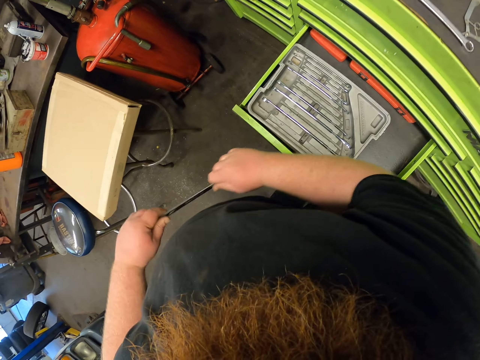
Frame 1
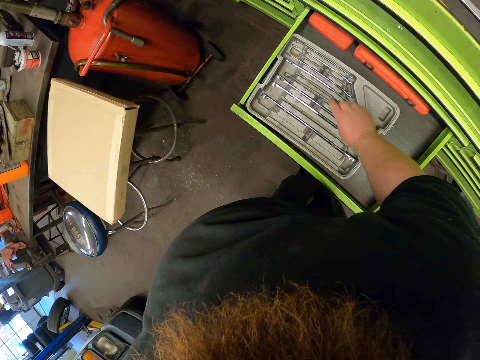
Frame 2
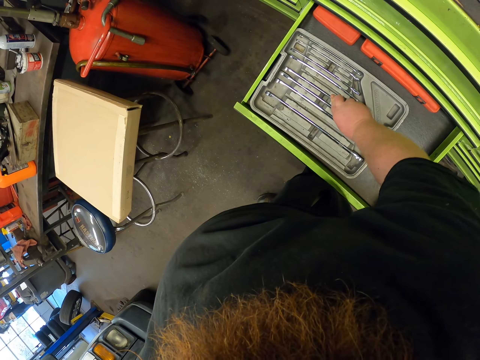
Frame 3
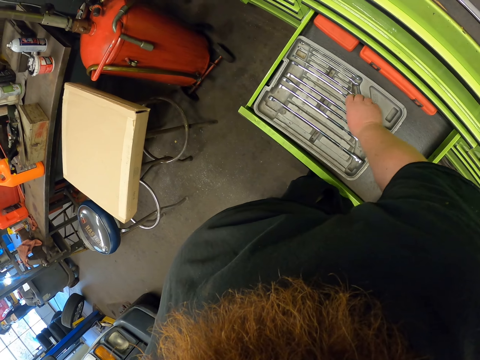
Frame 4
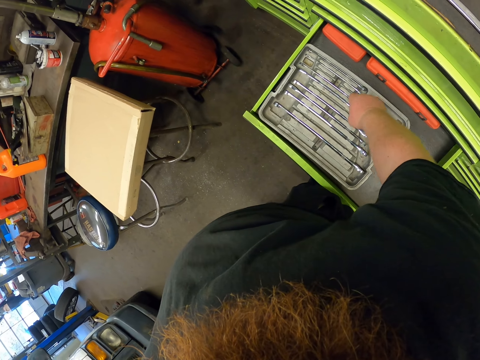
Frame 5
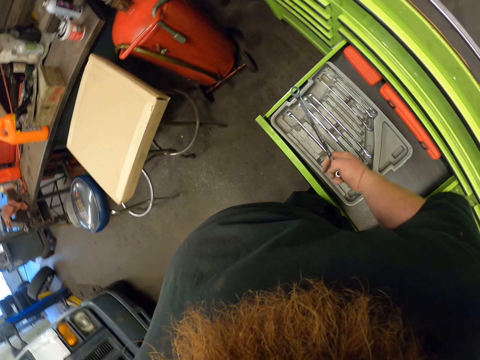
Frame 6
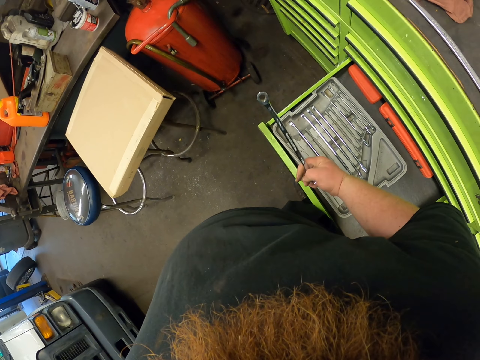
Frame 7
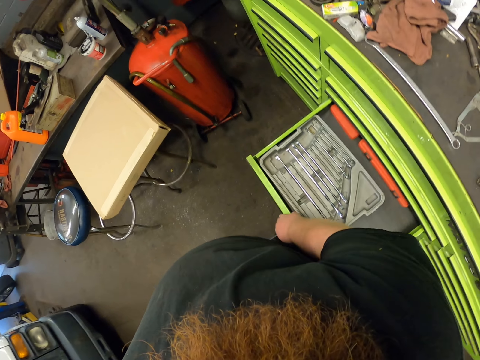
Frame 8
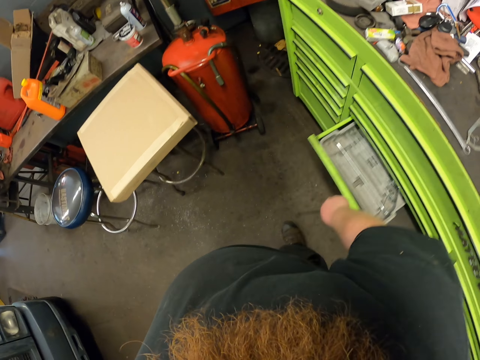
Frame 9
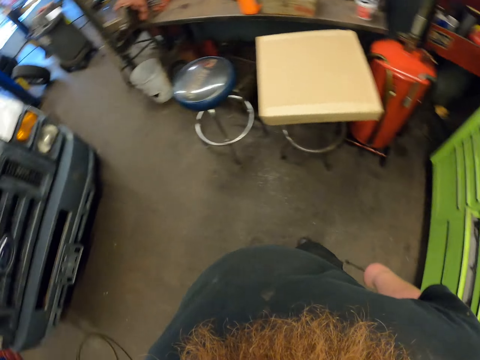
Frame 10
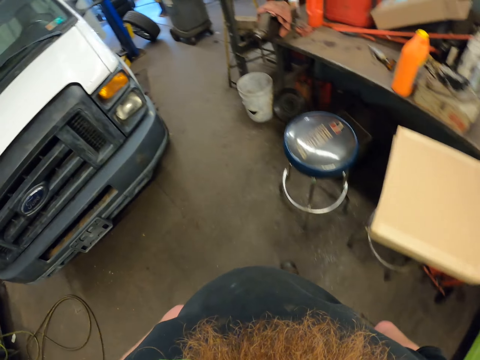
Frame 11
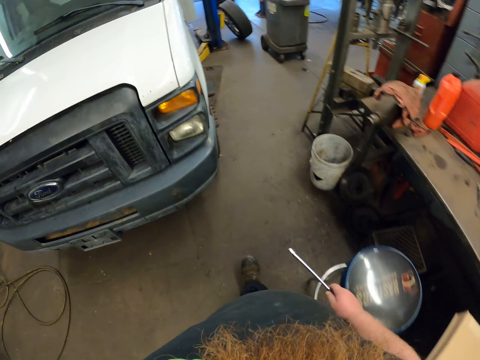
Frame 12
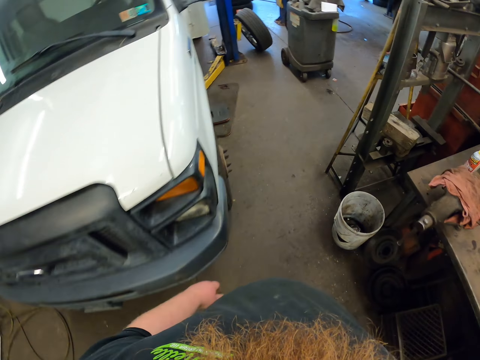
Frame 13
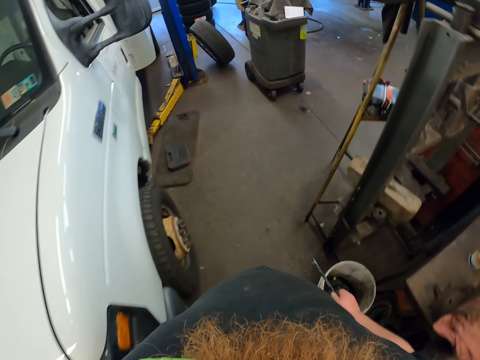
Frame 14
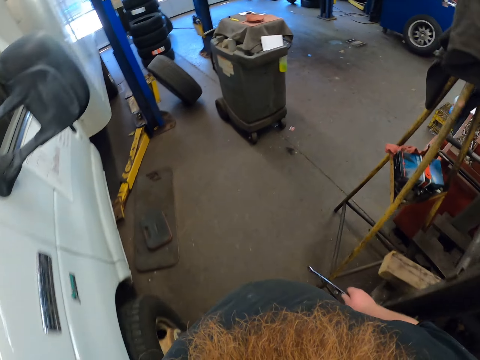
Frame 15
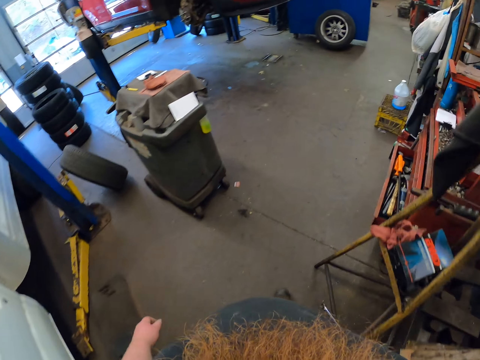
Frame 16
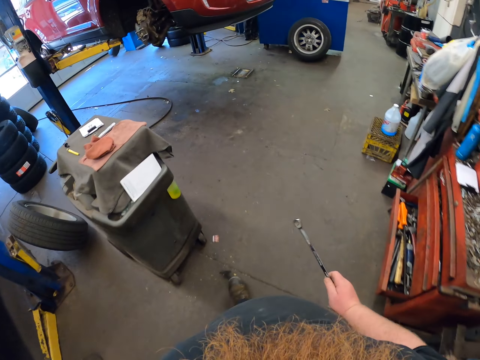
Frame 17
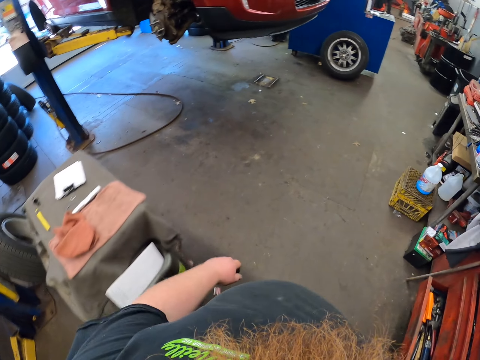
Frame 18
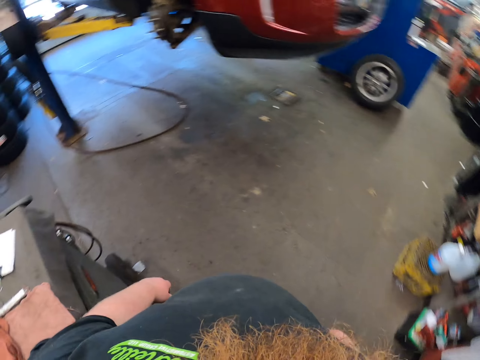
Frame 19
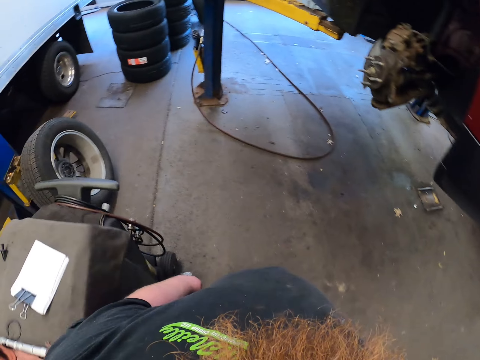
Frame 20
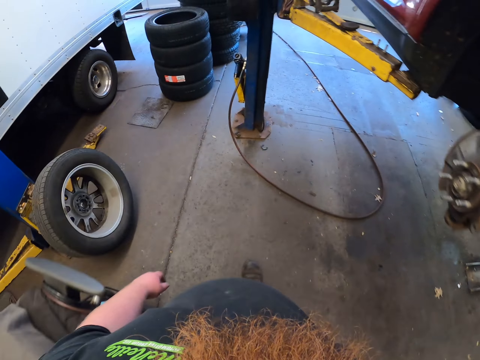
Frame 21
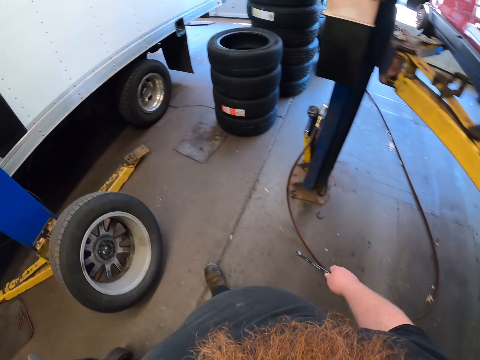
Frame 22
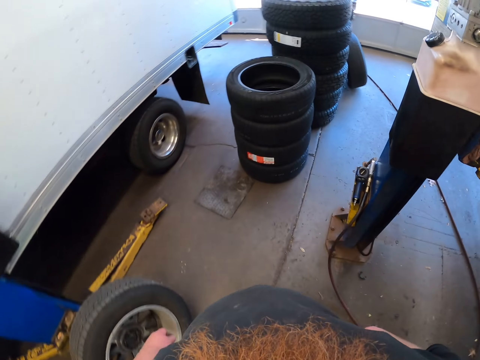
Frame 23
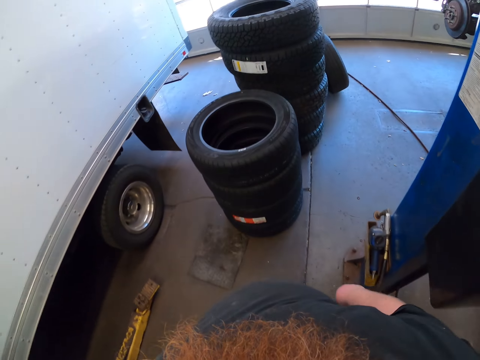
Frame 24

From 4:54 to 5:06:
The camera wearer puts the spanner on the drawer. They take the spanner. They close the drawer. They walk in the room.

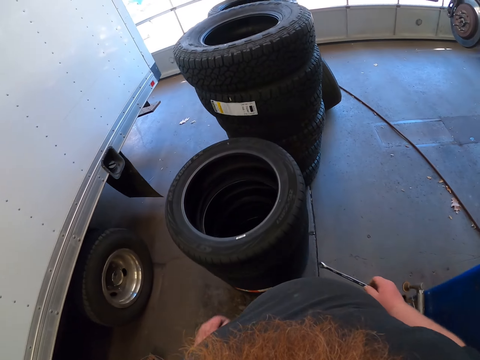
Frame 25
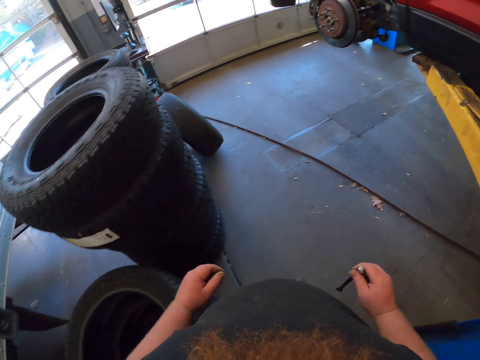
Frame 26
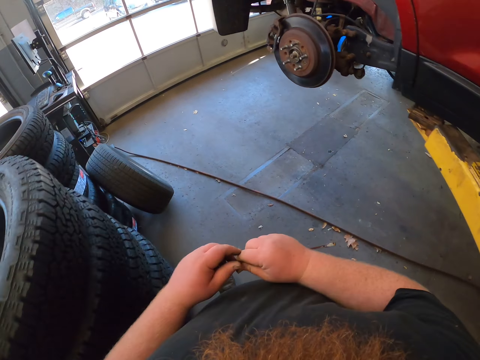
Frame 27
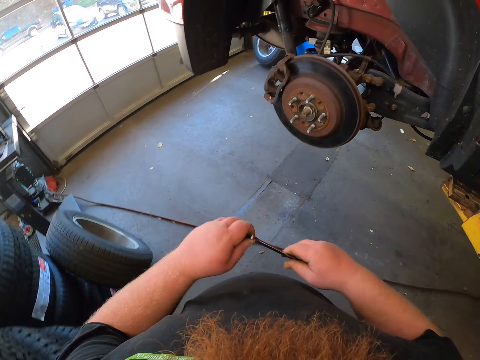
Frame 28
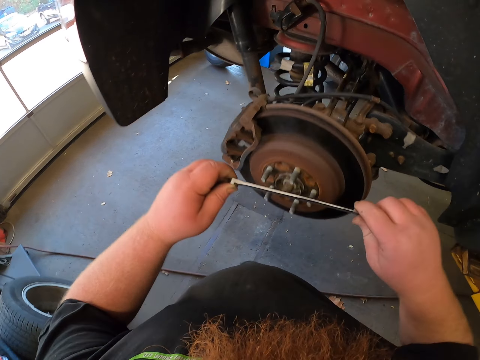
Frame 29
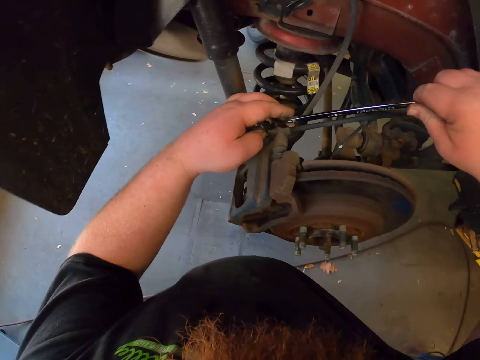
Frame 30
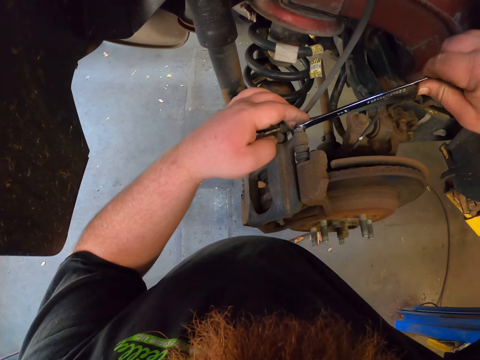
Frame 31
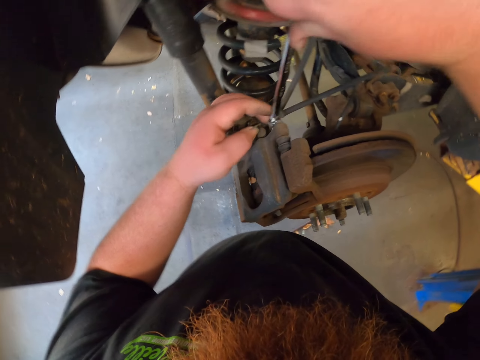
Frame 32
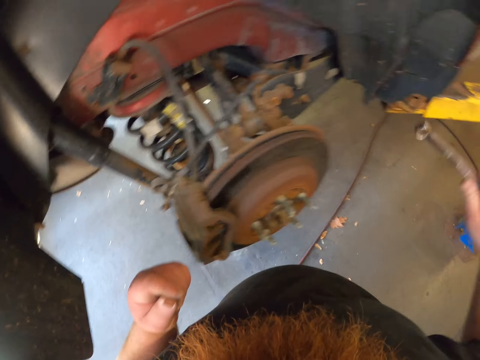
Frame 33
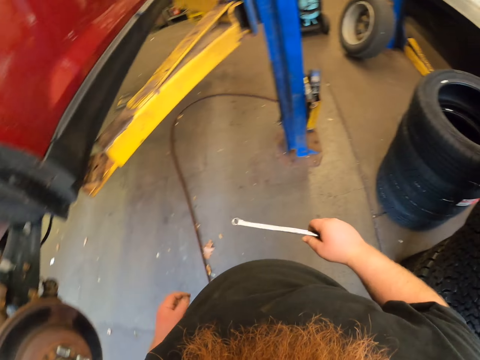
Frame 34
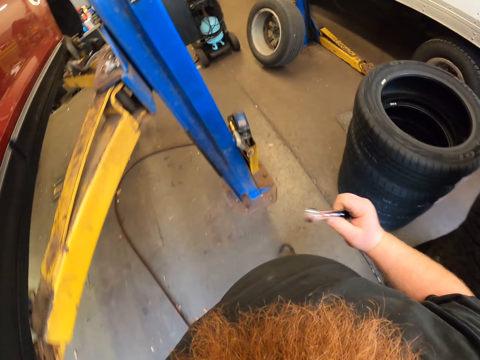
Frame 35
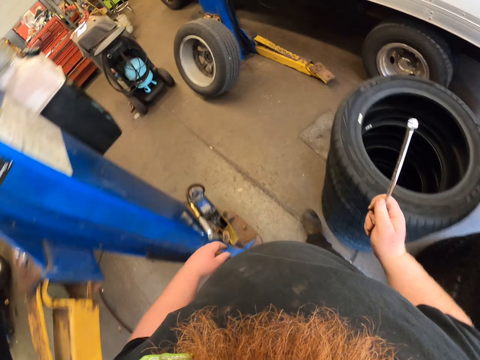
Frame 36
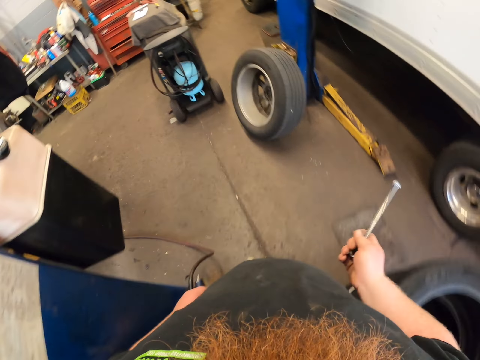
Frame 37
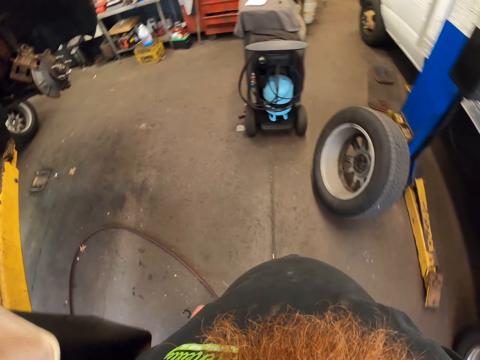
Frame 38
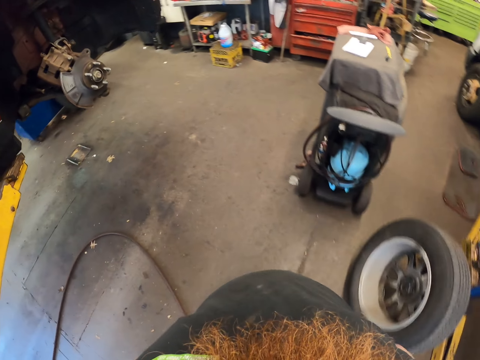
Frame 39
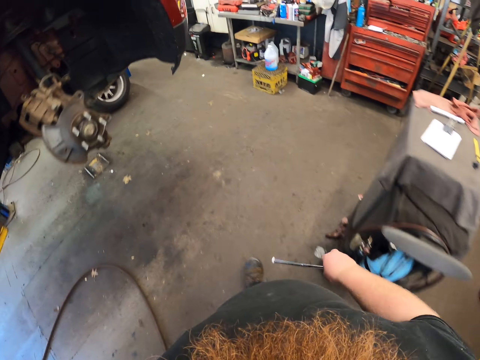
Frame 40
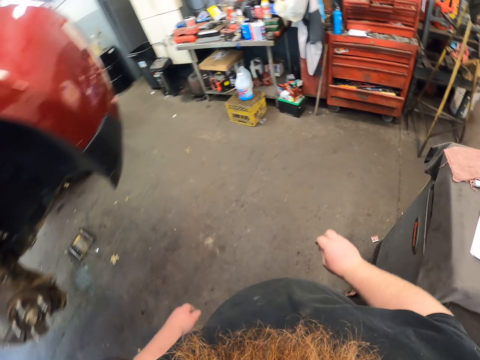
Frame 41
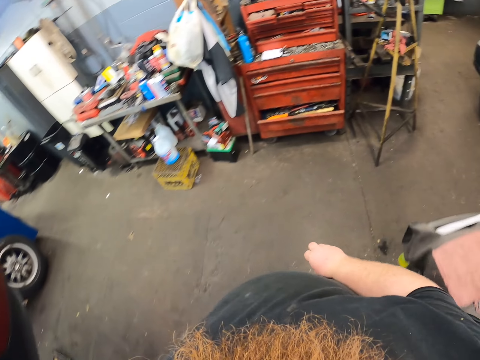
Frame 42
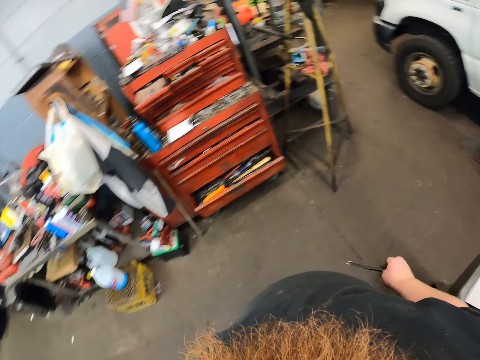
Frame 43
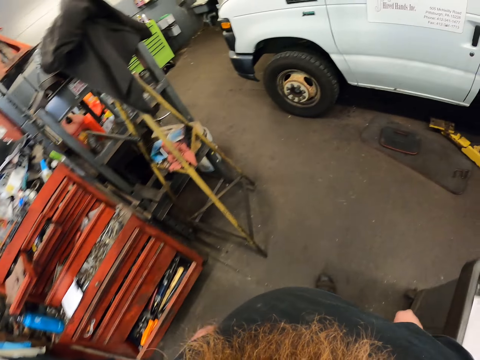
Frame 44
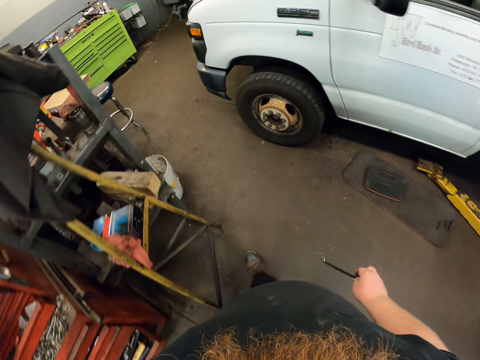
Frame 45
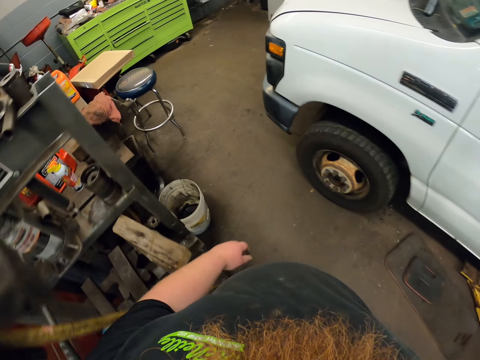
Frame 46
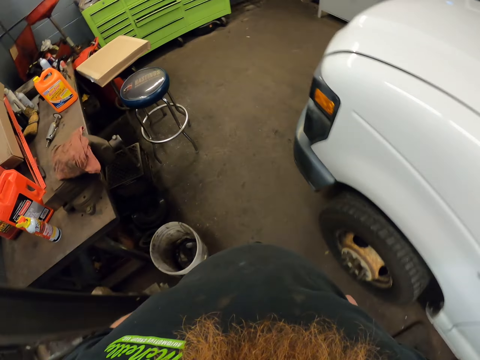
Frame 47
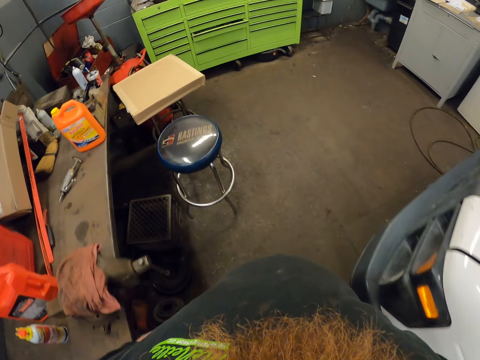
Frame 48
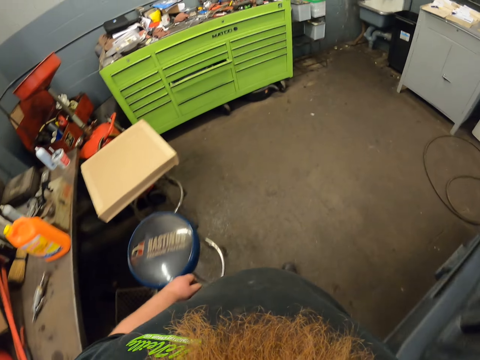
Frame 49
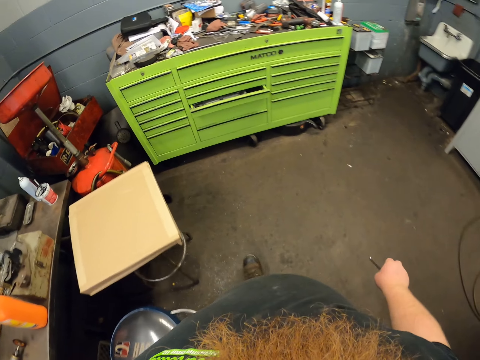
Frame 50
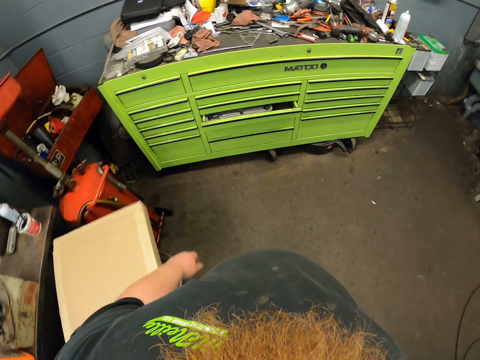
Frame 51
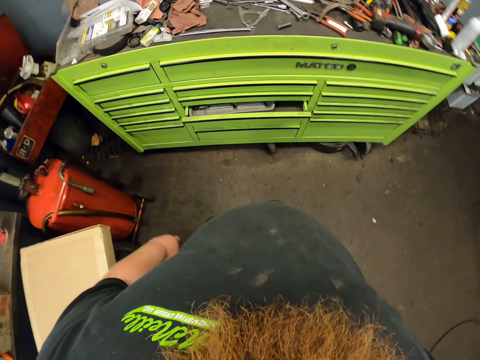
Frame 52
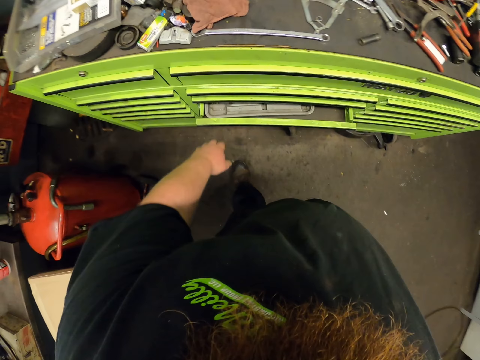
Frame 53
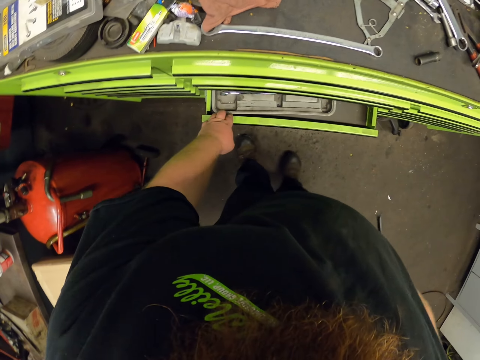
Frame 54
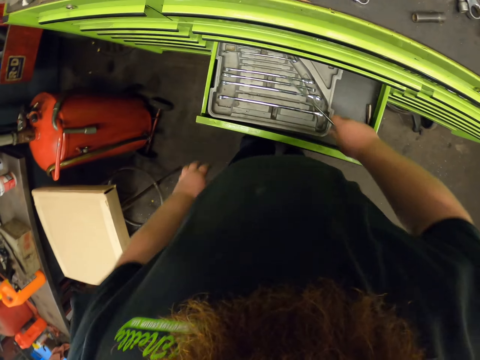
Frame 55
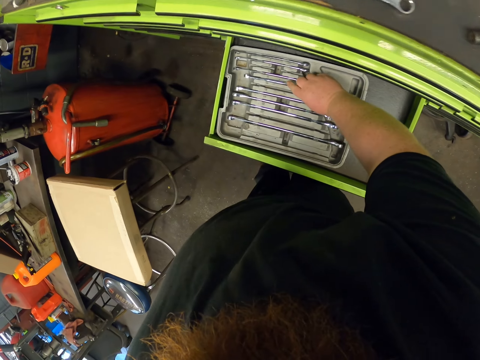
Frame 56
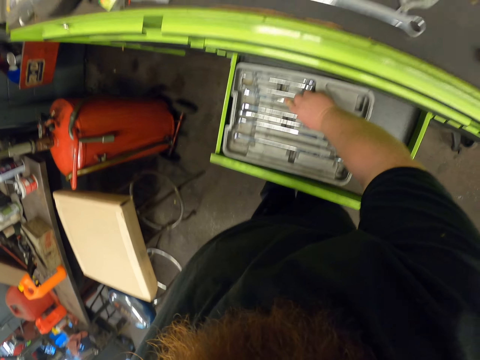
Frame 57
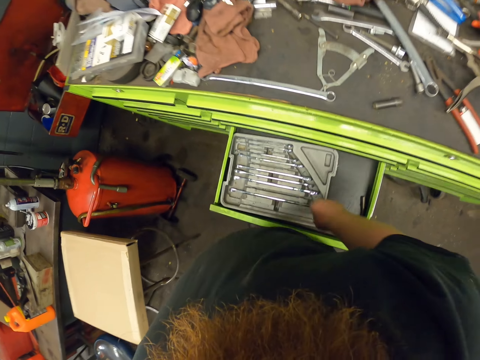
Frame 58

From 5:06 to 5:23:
The camera wearer loosens the bolt. They turn around and walk in the room. They open the drawer and put the spanner in the drawer.
